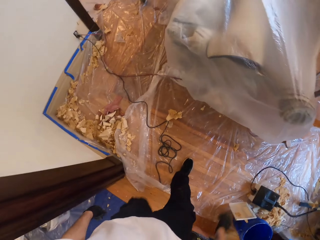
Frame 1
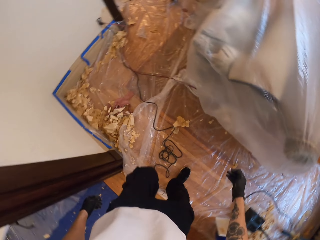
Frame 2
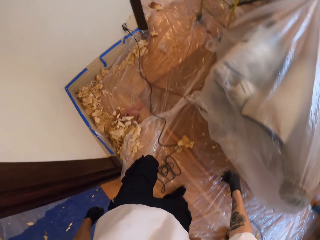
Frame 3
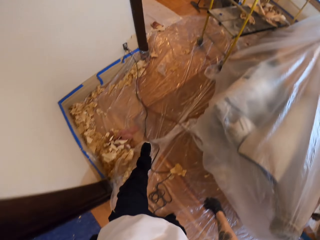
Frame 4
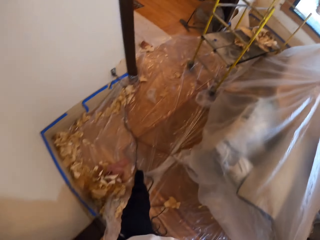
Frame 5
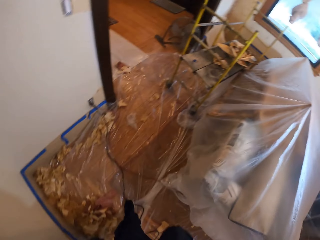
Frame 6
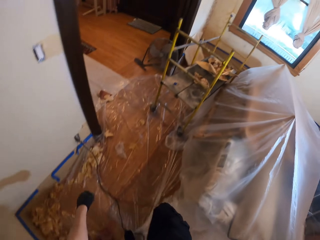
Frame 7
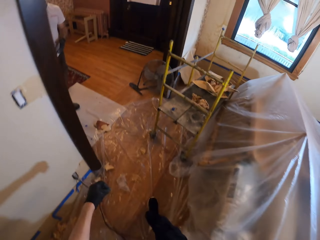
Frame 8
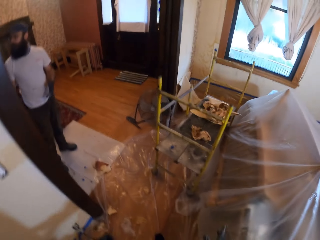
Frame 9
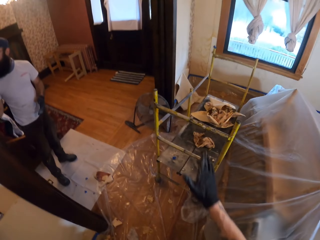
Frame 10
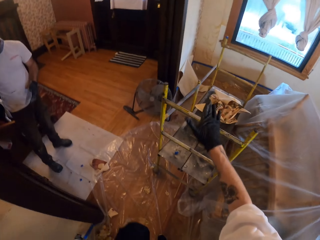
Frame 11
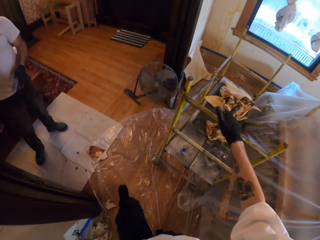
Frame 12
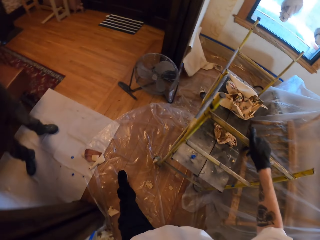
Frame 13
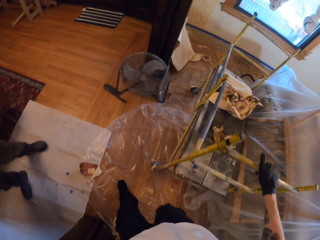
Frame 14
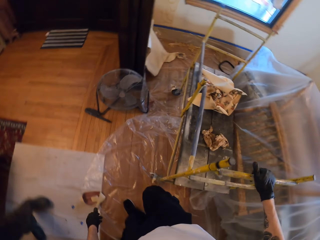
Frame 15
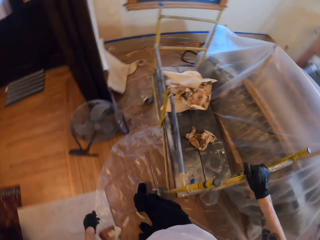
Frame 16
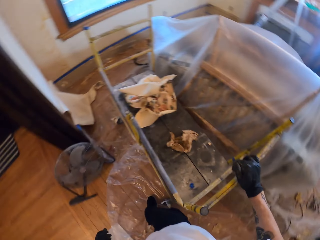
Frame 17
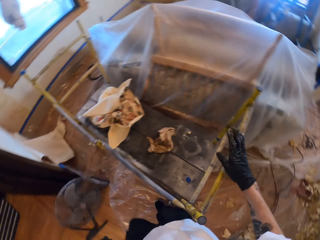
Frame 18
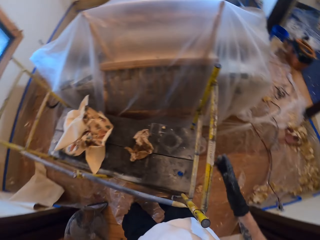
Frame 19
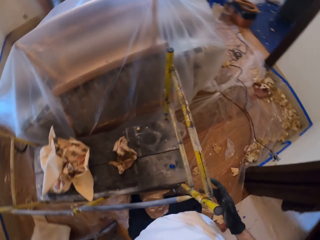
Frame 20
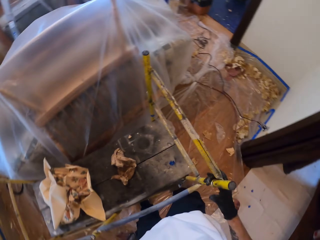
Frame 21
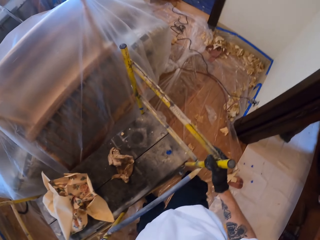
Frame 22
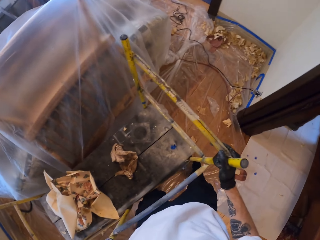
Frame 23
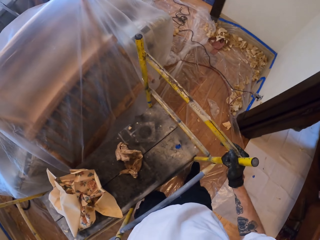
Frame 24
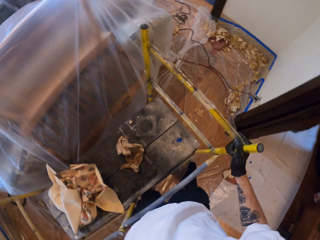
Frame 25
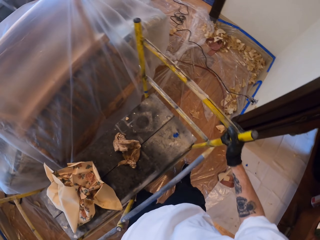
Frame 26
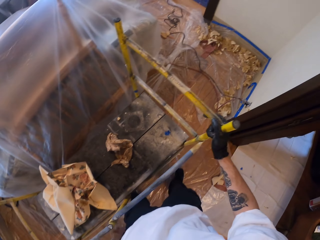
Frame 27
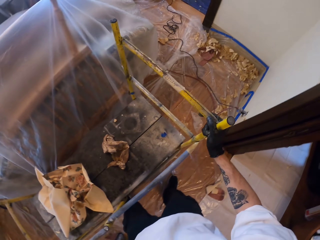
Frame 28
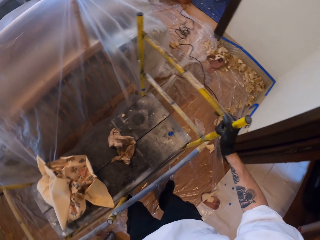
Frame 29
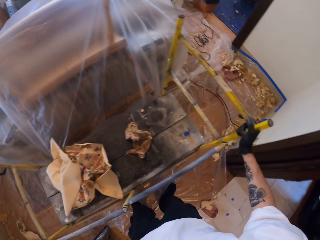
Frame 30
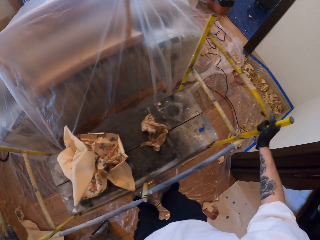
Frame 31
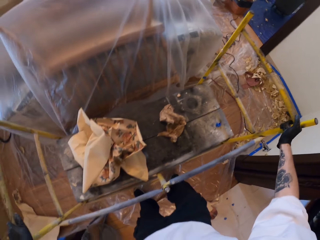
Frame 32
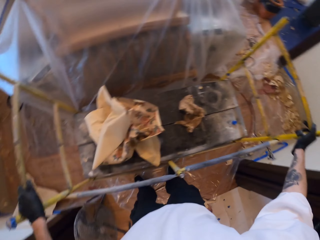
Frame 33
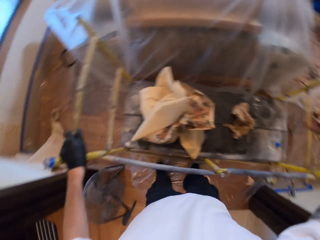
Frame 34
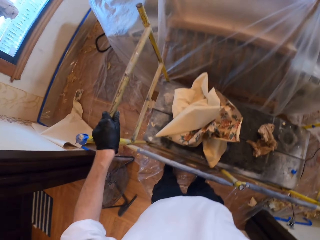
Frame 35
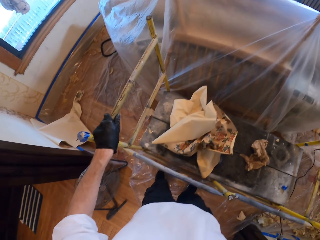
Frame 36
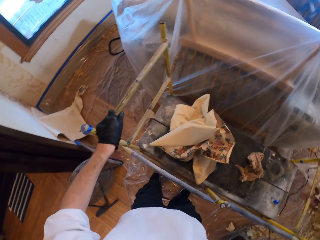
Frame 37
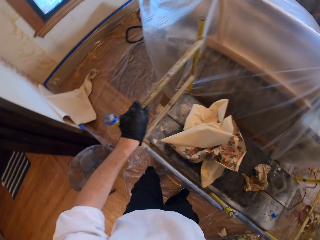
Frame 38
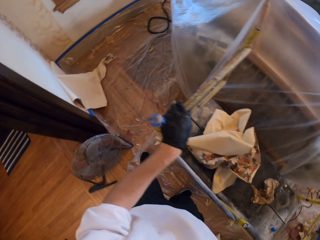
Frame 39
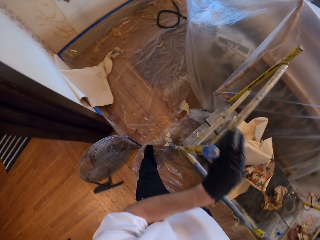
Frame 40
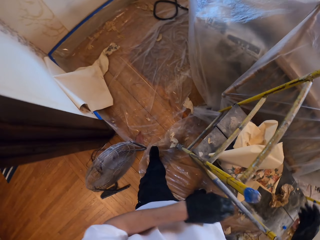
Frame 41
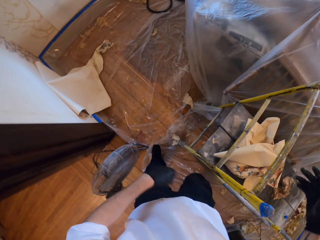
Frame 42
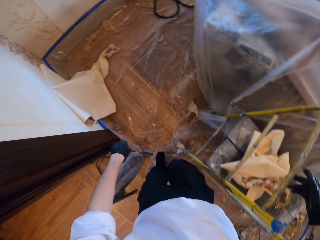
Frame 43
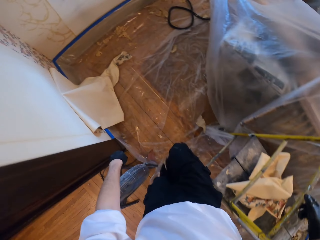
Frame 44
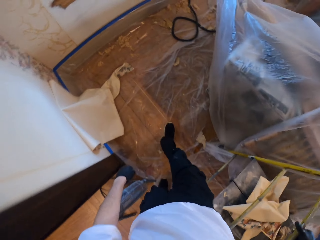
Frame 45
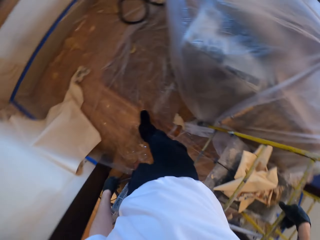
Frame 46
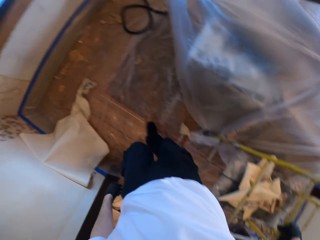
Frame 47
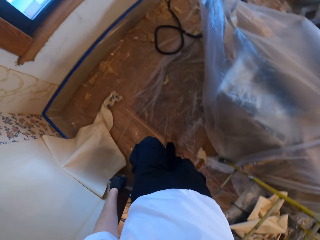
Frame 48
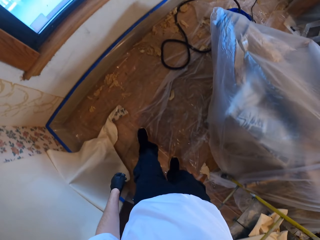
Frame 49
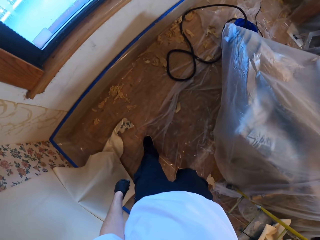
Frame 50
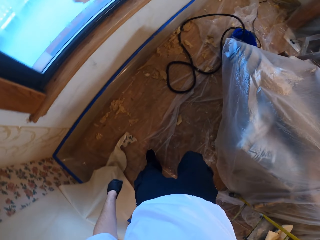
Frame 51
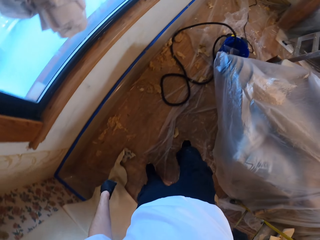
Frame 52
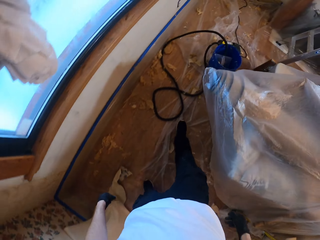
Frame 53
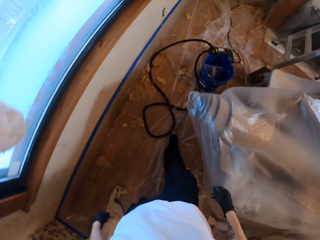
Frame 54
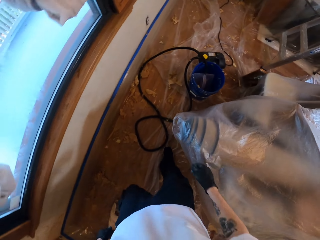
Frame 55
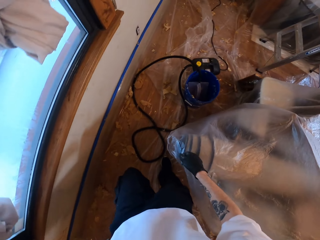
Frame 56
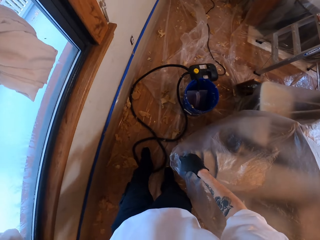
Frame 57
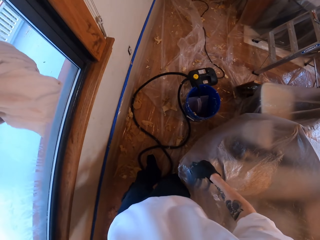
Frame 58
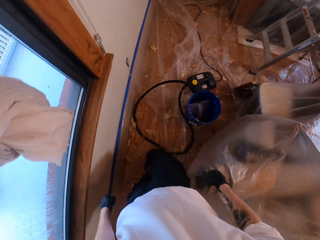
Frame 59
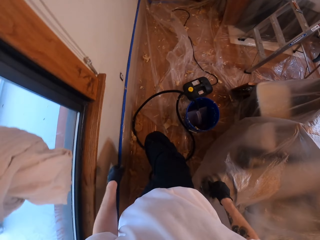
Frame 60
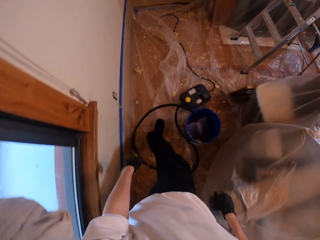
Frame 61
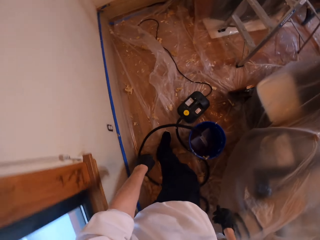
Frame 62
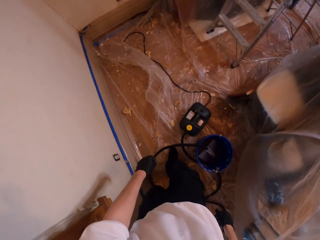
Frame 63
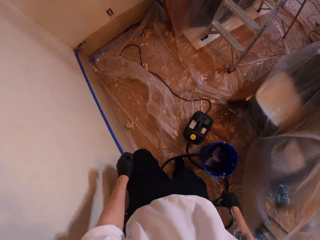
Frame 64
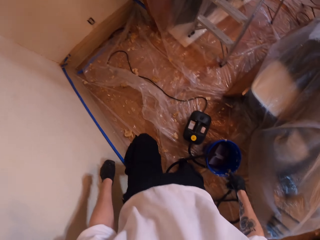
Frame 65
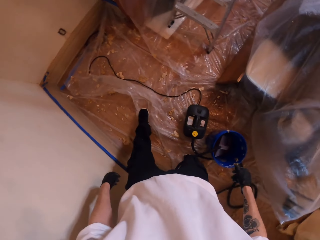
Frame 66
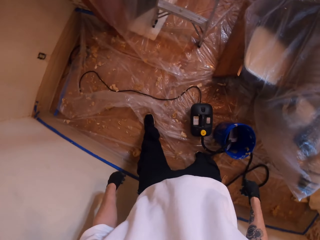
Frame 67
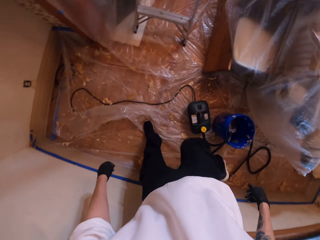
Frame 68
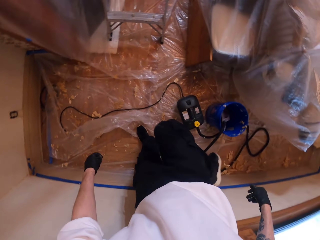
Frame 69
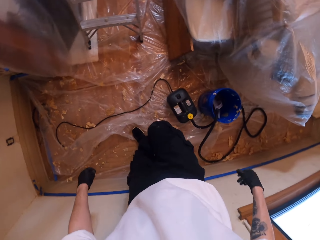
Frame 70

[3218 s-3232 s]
The camera wearer walks to the other side of the room. They hold the ladder. They pull the metallic stand. They walk to the other end of the room.

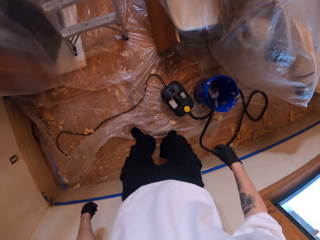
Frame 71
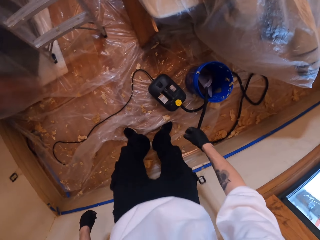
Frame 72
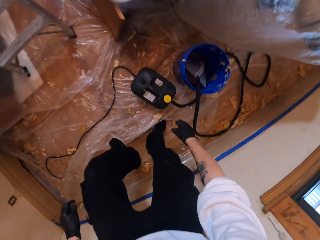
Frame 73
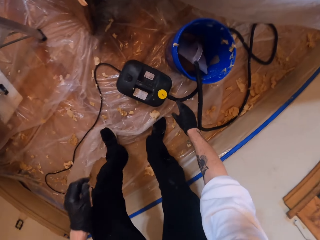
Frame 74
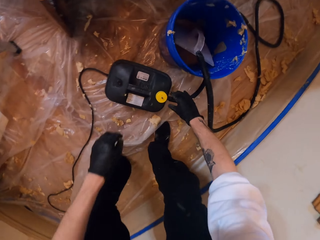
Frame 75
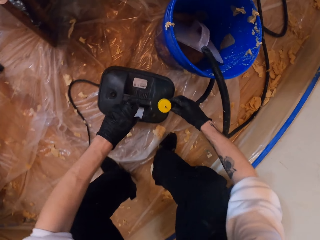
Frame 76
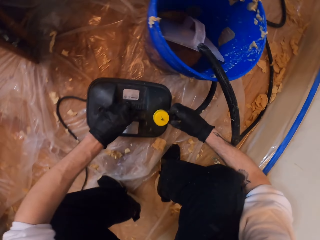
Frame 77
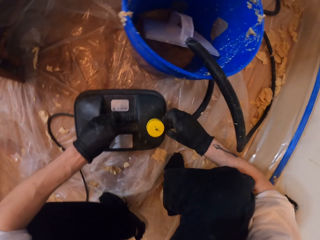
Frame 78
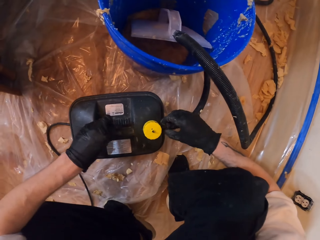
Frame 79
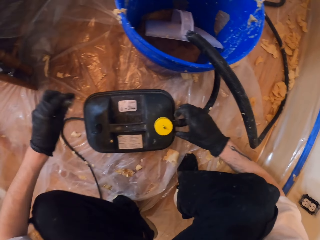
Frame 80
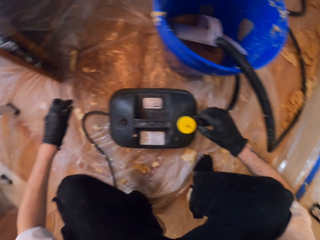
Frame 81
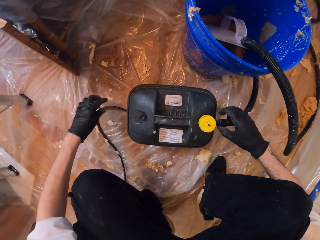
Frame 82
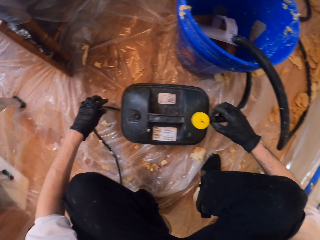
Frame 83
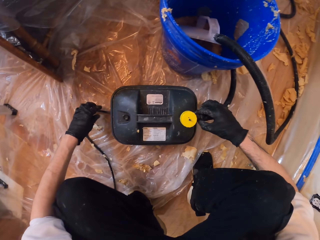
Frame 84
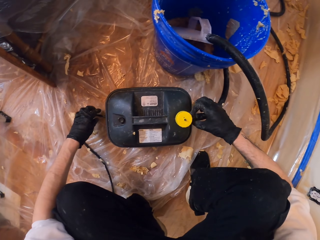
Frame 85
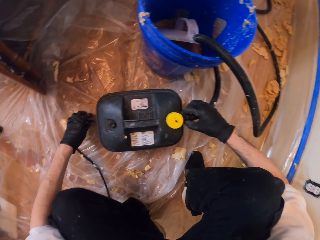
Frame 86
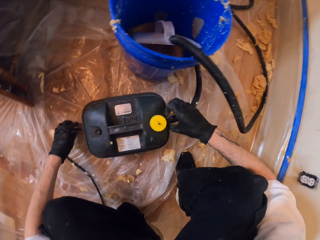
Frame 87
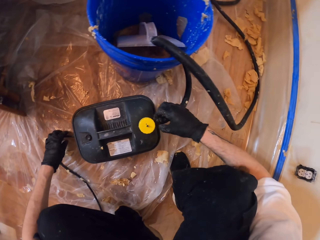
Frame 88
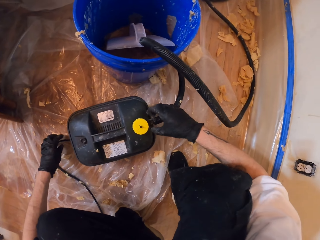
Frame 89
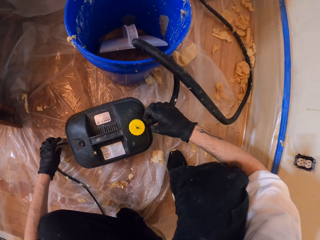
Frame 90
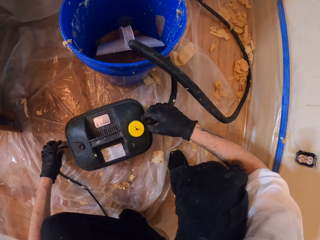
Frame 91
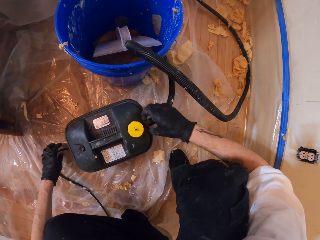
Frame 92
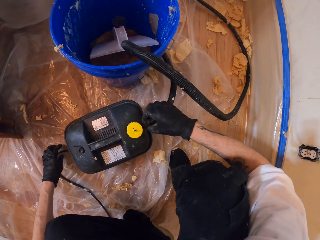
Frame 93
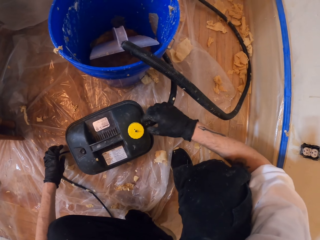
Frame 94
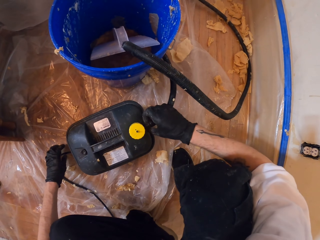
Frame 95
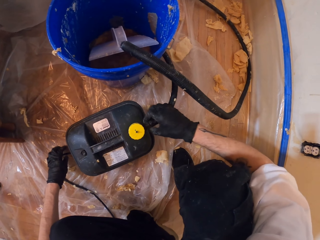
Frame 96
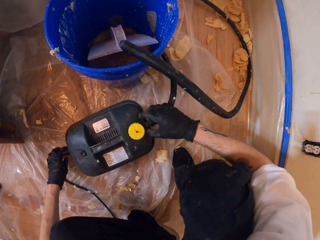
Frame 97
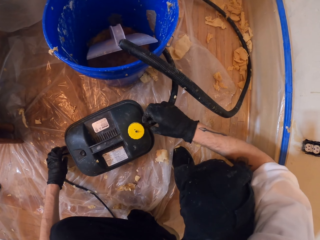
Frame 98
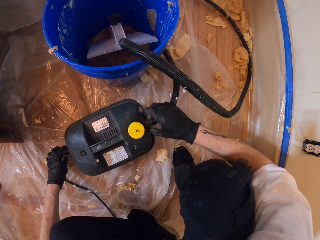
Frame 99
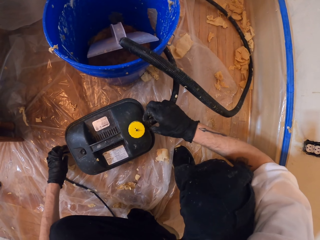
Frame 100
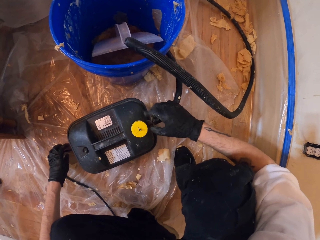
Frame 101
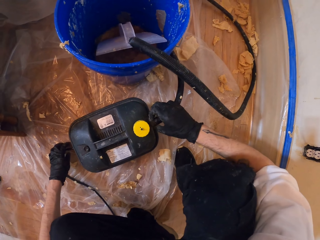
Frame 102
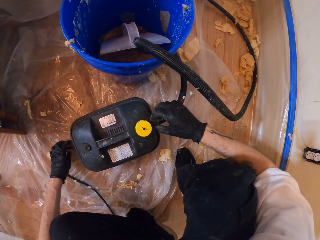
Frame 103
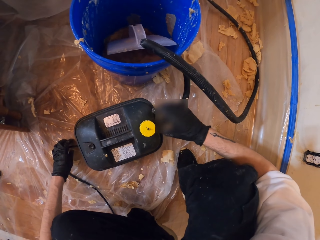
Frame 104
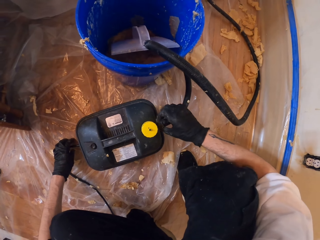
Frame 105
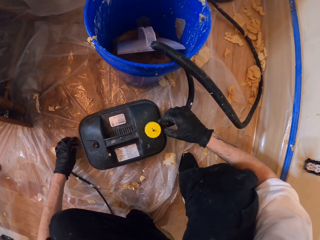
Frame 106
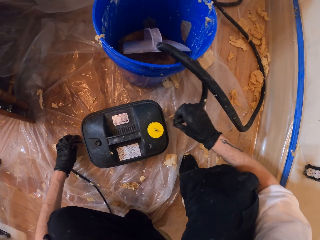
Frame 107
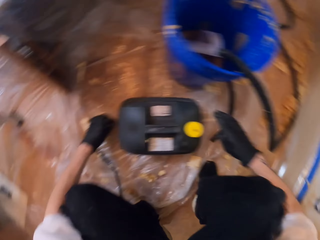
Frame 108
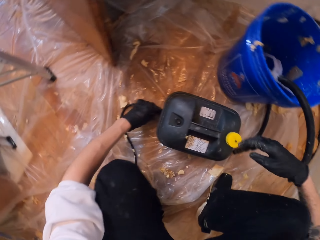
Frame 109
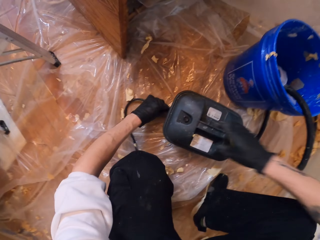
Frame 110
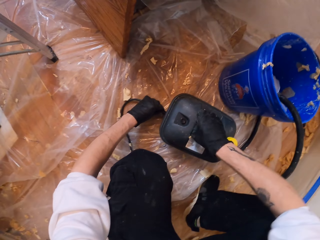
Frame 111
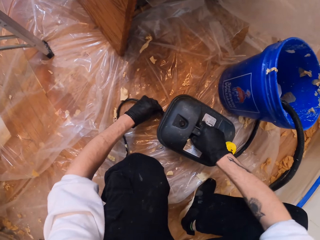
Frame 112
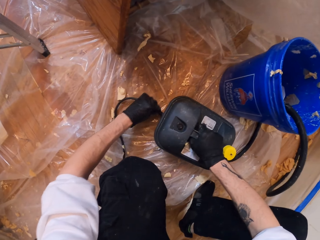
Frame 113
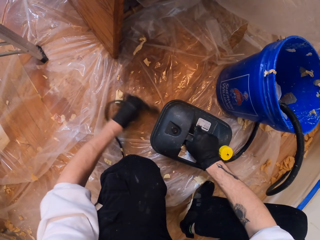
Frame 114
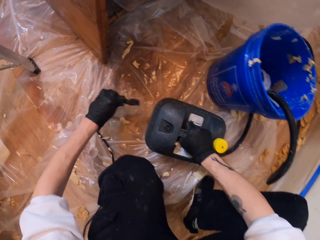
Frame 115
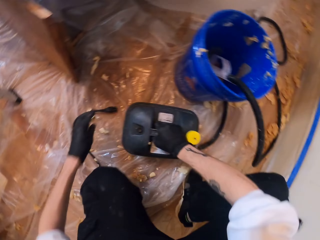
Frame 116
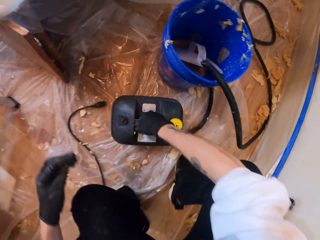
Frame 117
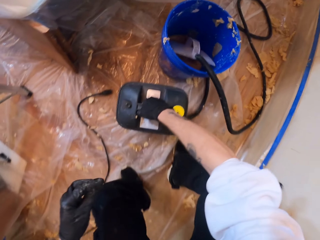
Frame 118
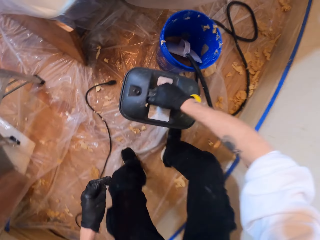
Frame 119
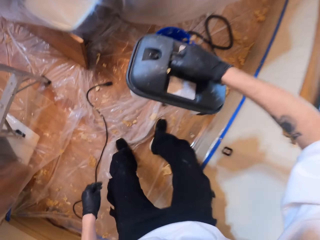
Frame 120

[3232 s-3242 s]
The camera wearer operates the machine. They adjust the pipe on the electric roller machine. They remove the cable from the electric roller machine.
